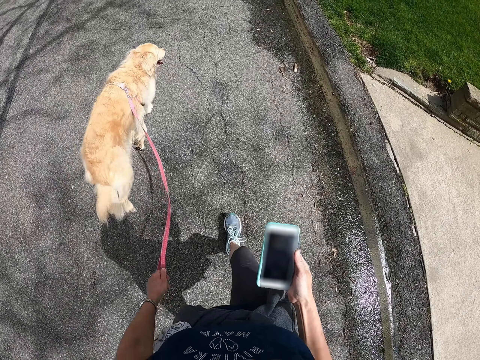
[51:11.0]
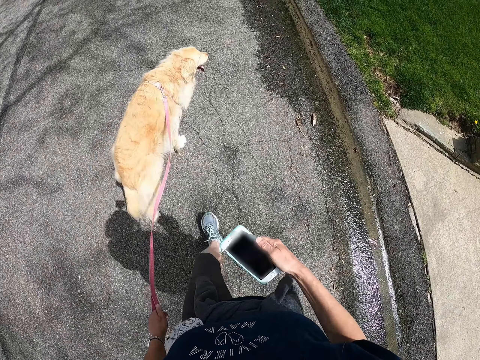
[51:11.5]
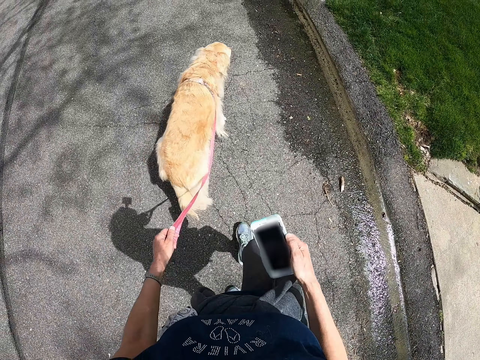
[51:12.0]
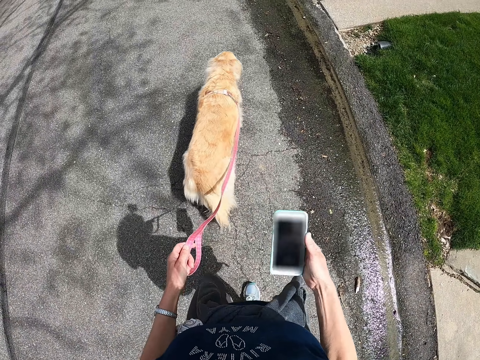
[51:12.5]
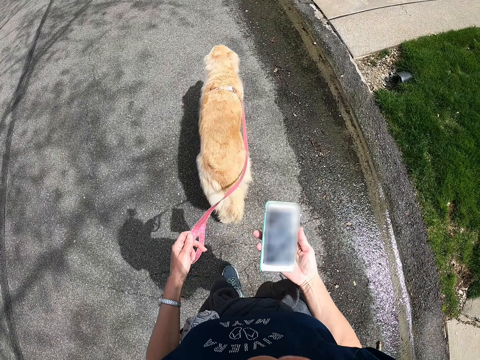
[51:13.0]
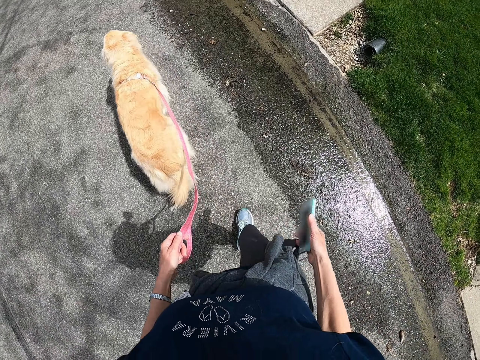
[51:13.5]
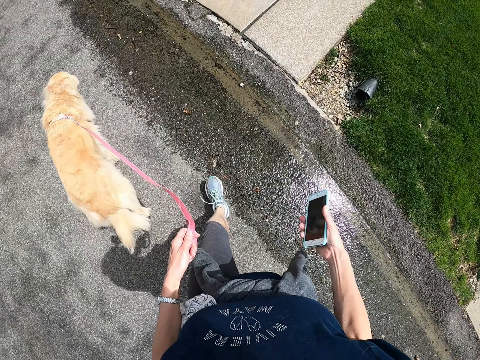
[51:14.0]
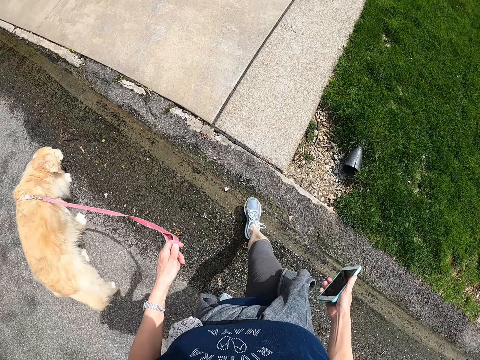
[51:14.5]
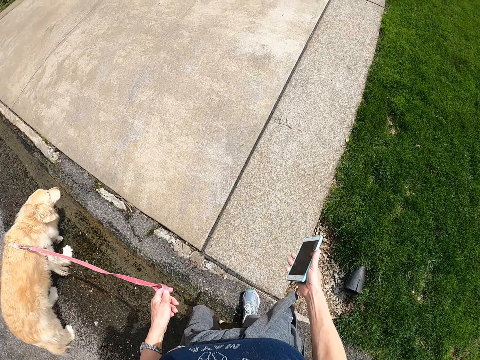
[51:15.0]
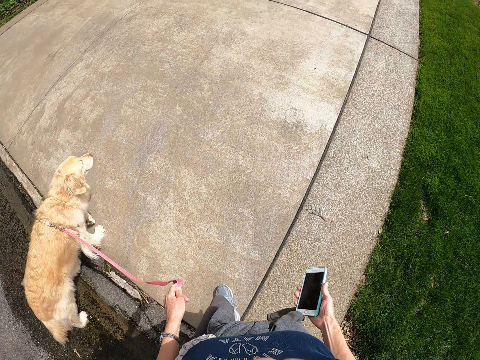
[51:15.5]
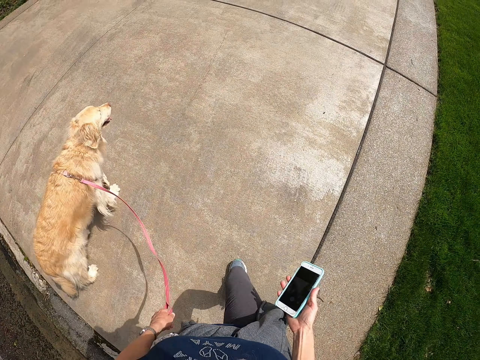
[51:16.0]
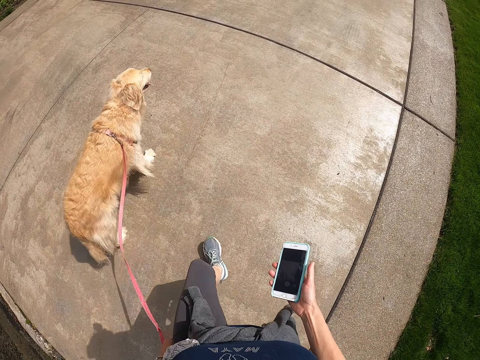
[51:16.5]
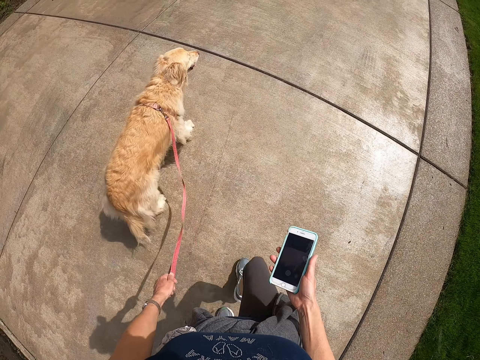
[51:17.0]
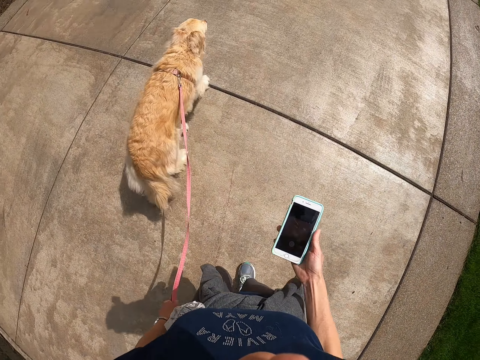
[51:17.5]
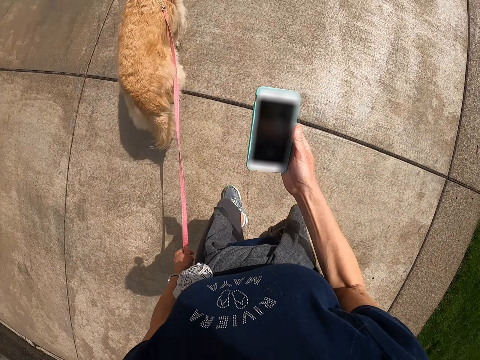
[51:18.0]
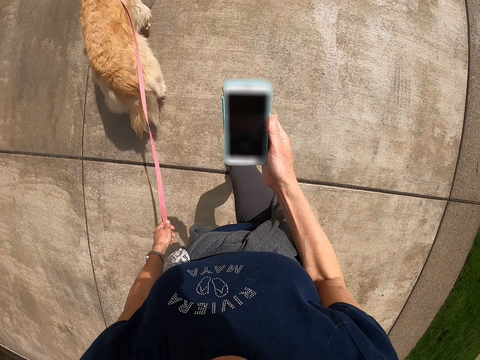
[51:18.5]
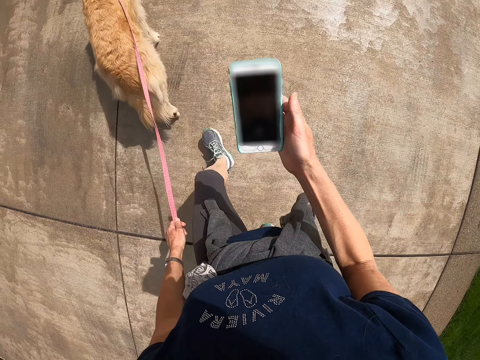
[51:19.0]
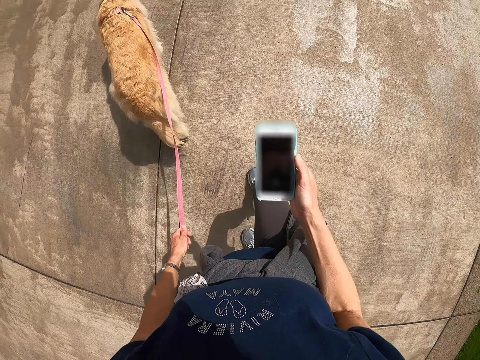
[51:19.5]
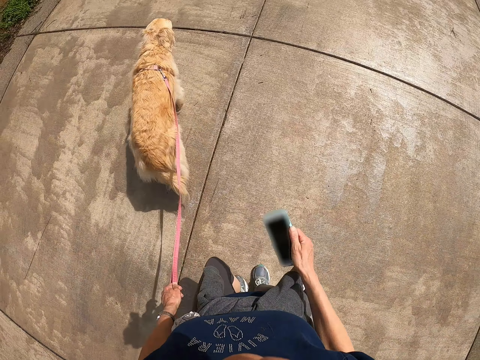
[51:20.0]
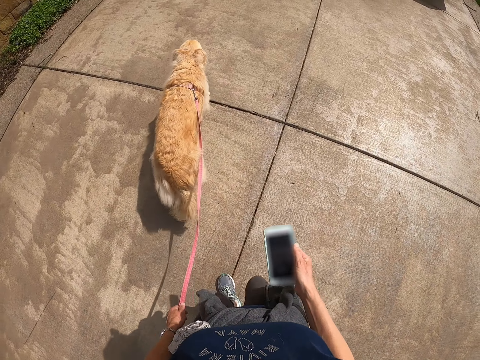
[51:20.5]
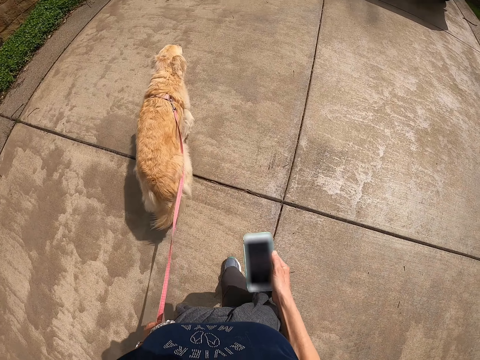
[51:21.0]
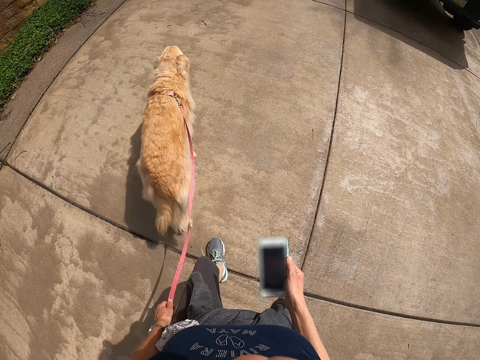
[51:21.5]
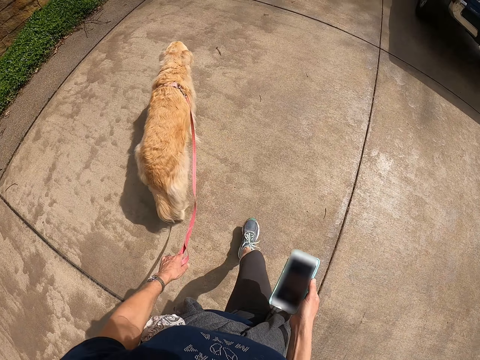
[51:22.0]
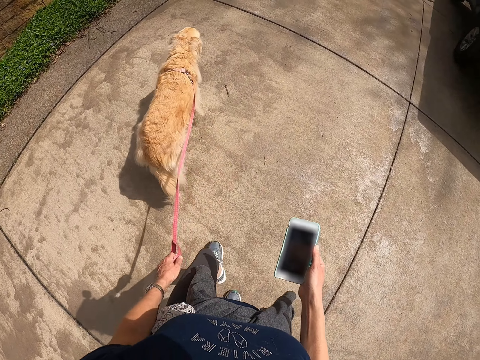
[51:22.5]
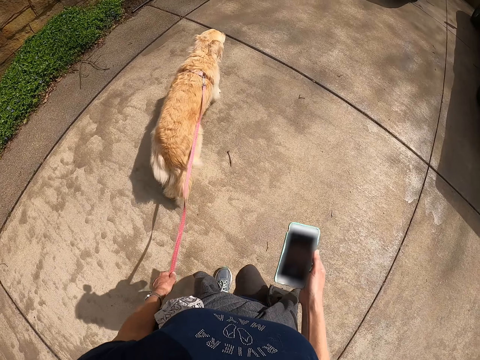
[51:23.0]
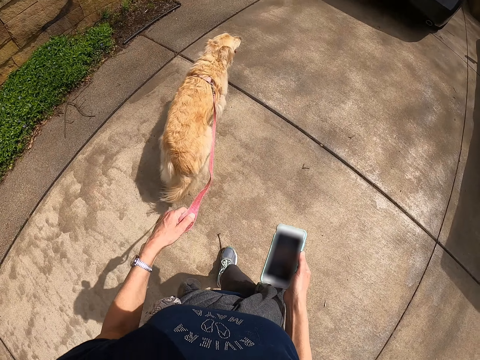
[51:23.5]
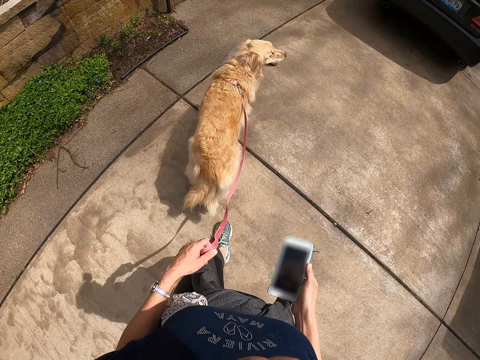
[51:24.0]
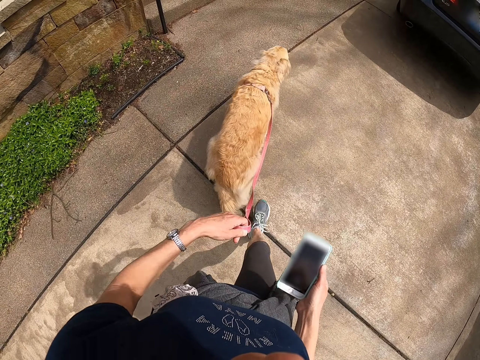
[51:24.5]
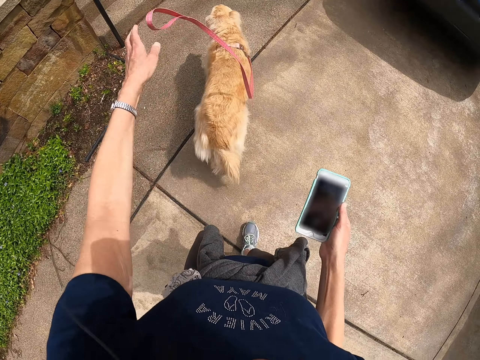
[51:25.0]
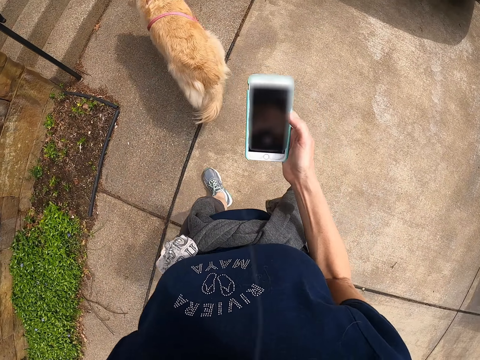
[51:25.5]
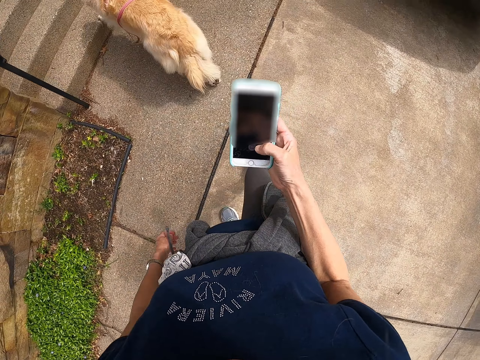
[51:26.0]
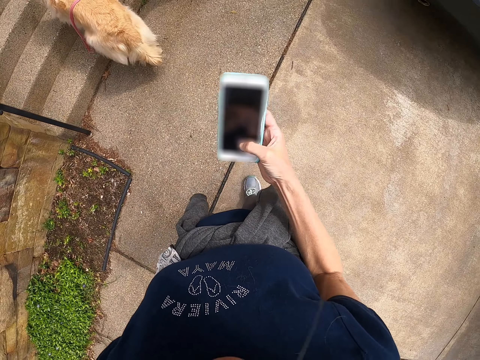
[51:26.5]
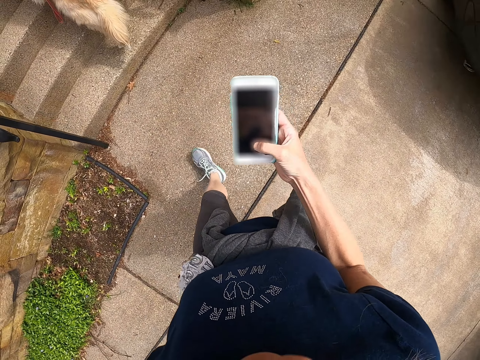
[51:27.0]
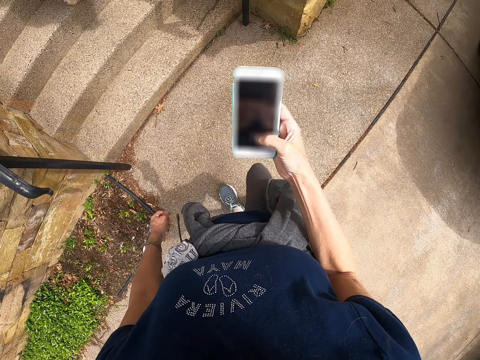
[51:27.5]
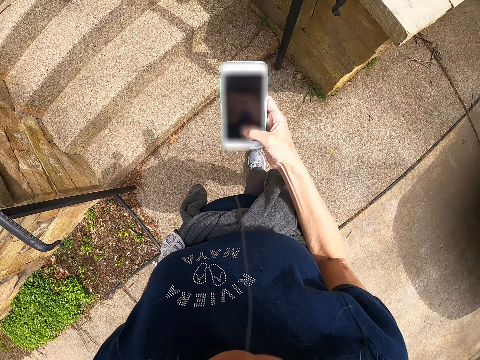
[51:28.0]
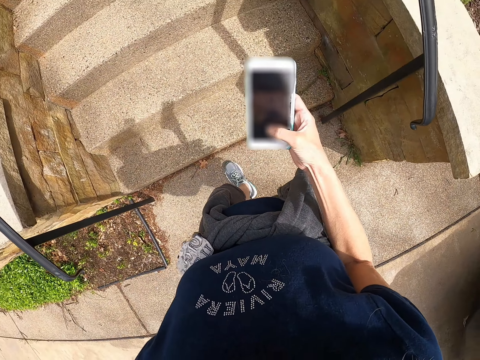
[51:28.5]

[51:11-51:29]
The camera wearer walks around with a dog. They walk on the pavement. They look at the phone. They walk around with the dog. They throw the dog leash. They look at the phone. They operate the phone.
